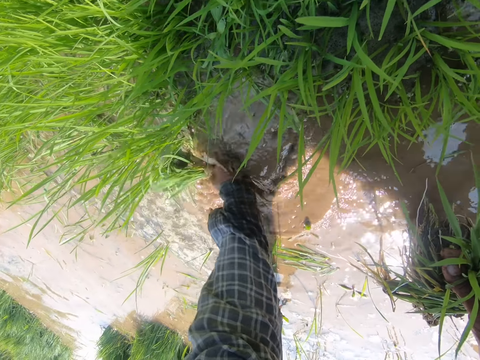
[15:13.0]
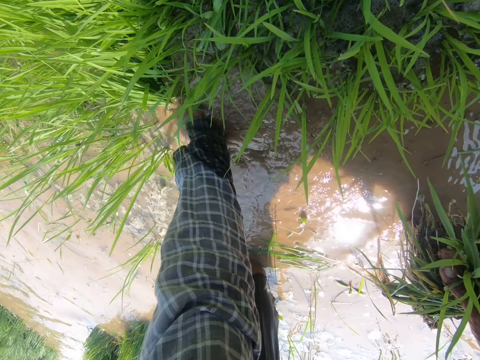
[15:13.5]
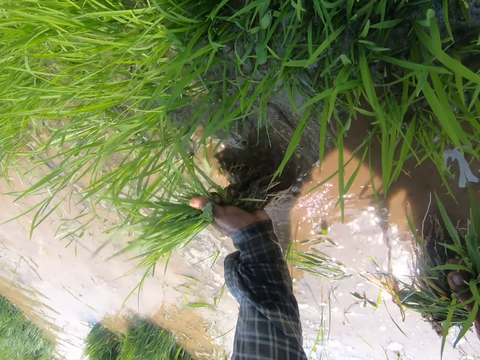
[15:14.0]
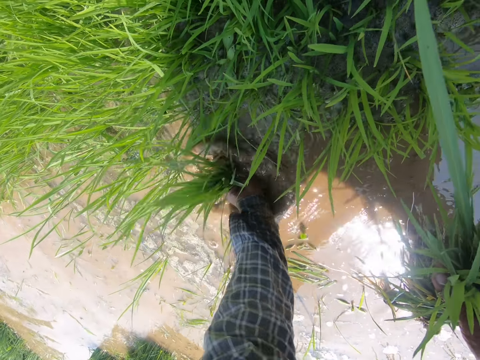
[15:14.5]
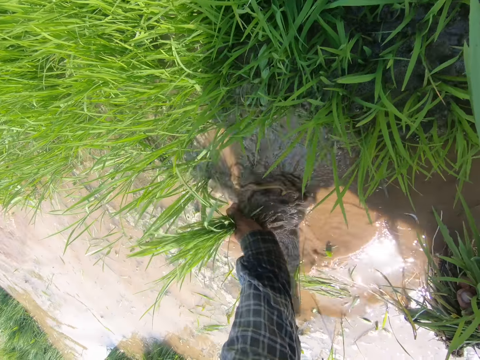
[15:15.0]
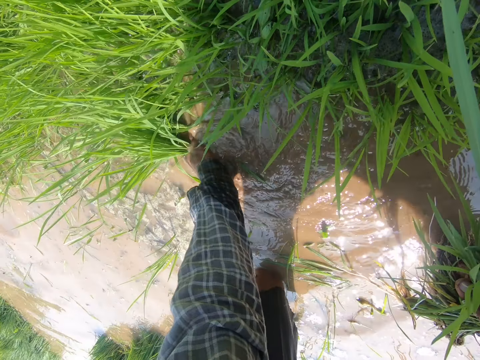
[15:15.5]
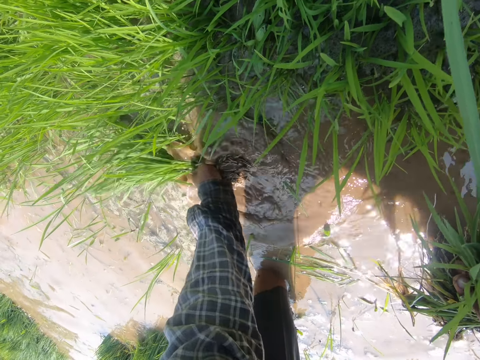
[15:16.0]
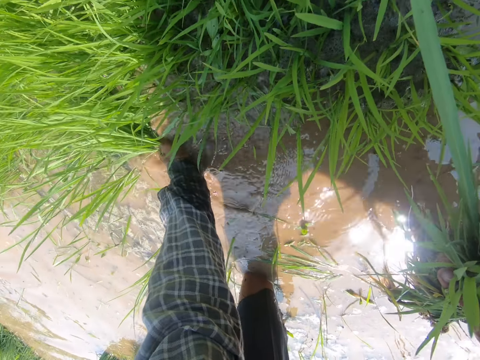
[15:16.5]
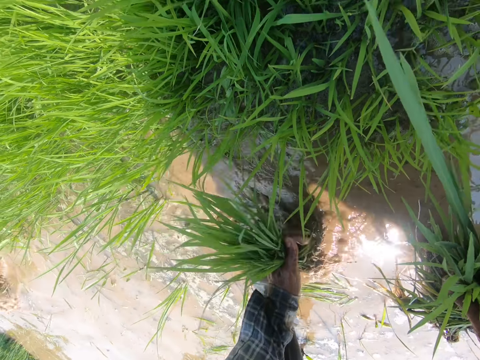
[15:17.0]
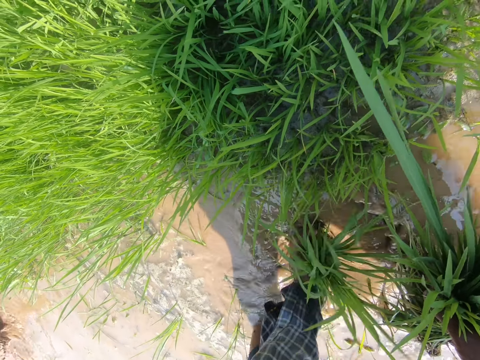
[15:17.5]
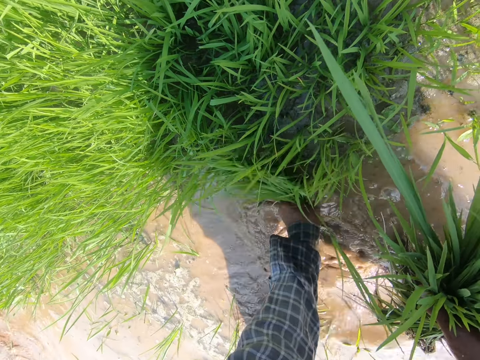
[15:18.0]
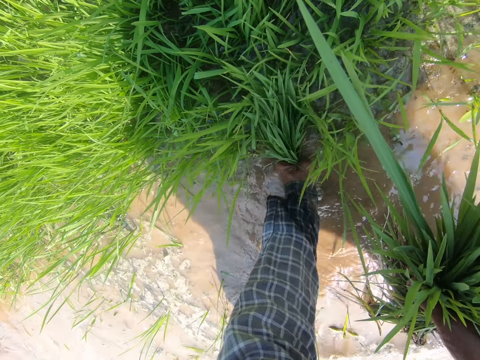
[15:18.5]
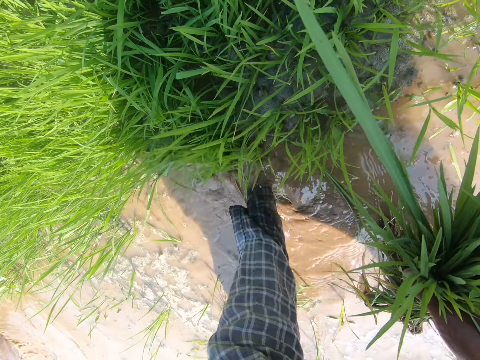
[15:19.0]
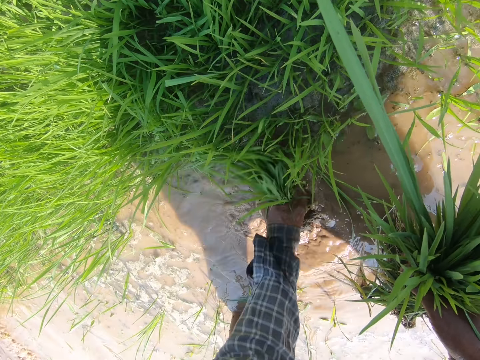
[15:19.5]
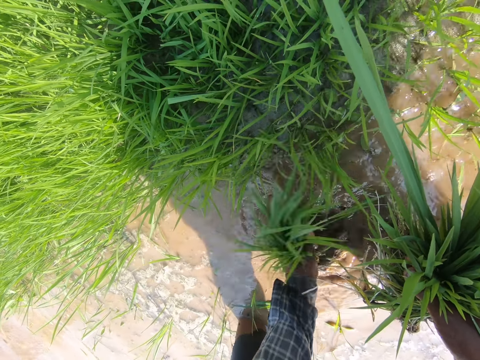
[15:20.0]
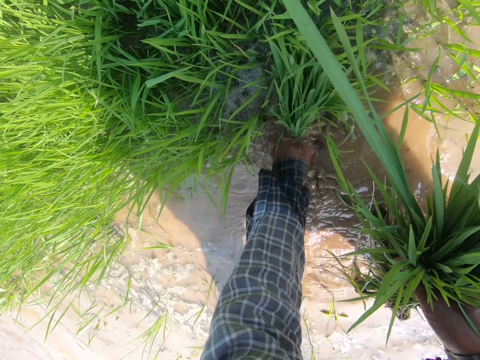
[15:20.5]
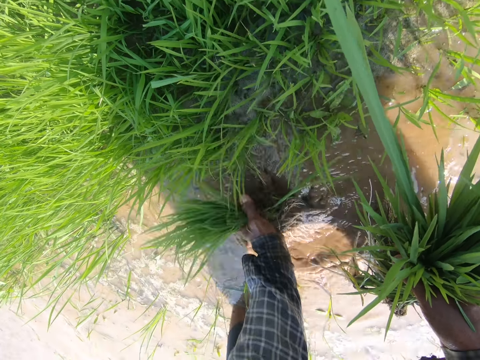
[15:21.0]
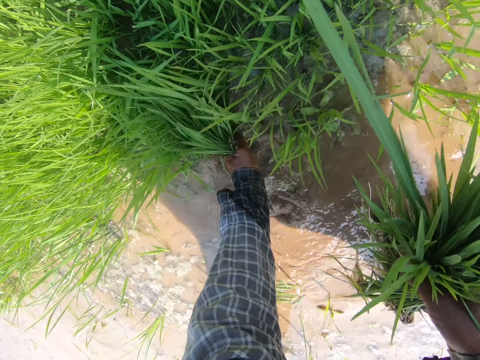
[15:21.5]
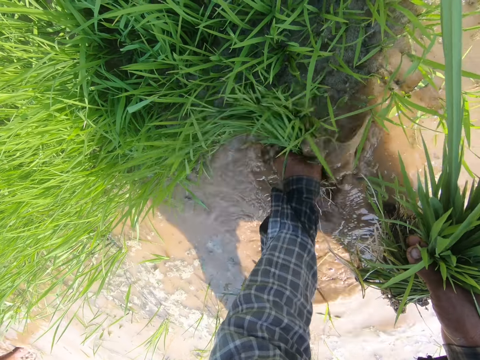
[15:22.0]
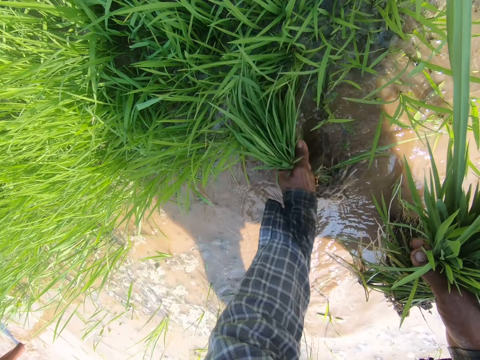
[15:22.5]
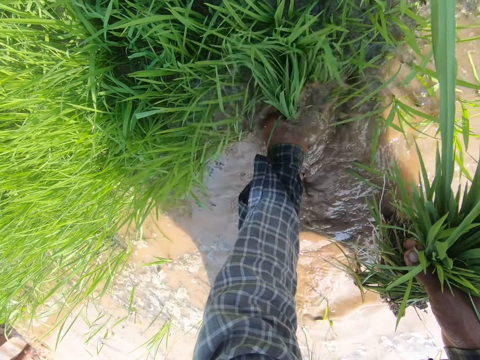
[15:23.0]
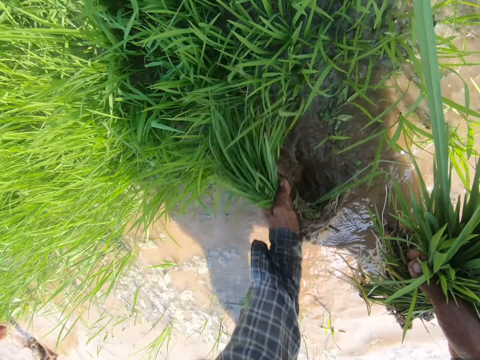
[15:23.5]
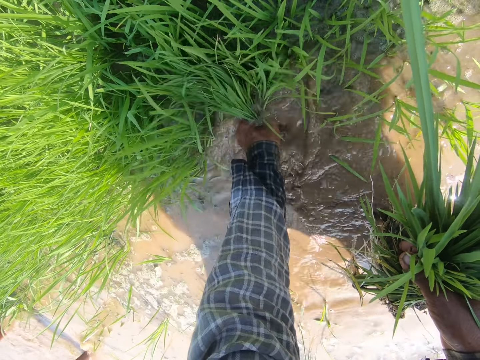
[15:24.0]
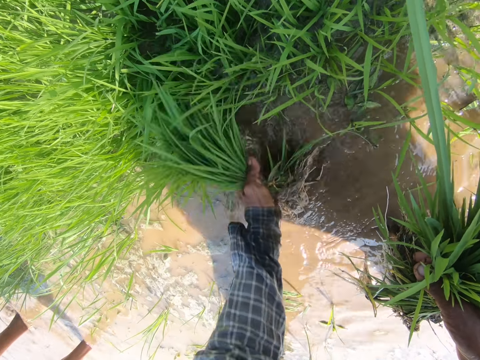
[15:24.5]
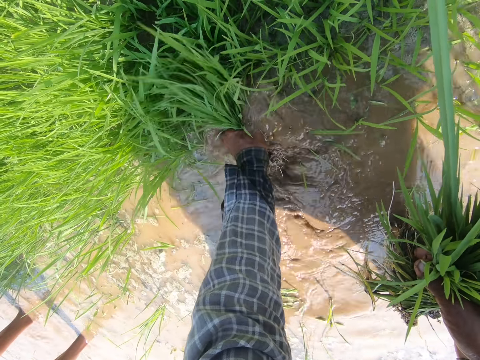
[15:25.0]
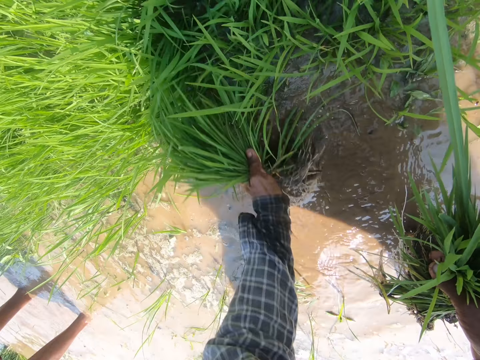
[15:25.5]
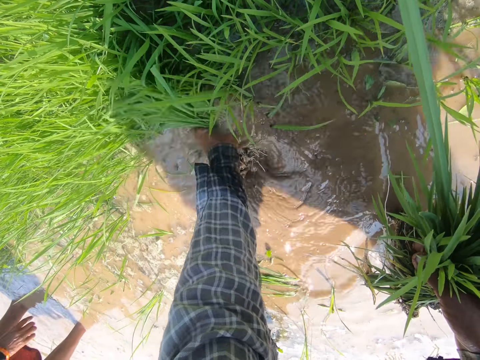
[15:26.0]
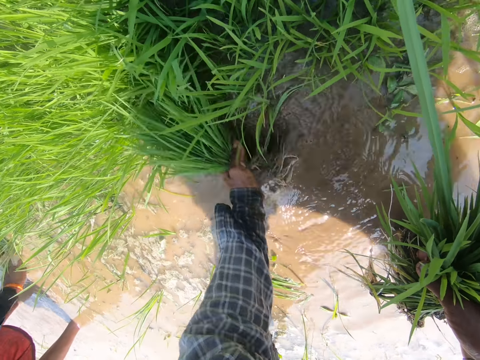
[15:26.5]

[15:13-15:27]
The camera wearer dips the grass in her left hand in the water. She plucks grass from the water with her left hand. She dips the grass in her left hand in the water. She shakes the aquatic grass in the water. She plucks grass from the water with her left hand.

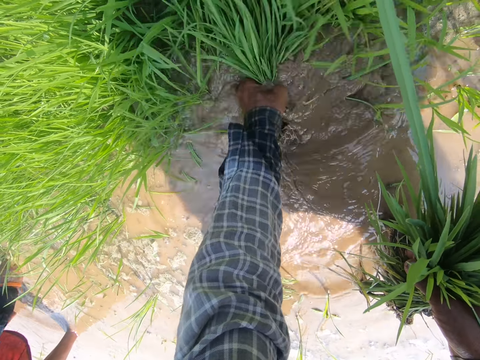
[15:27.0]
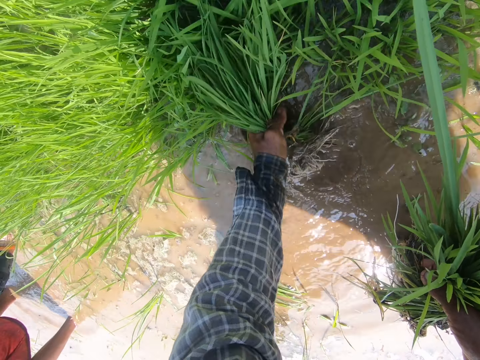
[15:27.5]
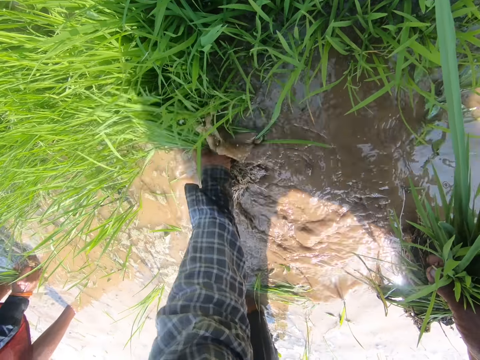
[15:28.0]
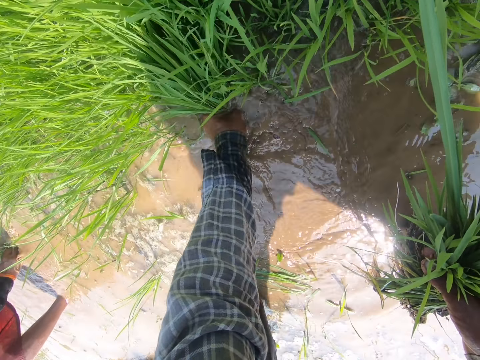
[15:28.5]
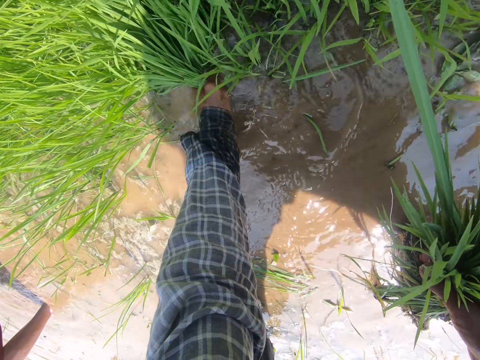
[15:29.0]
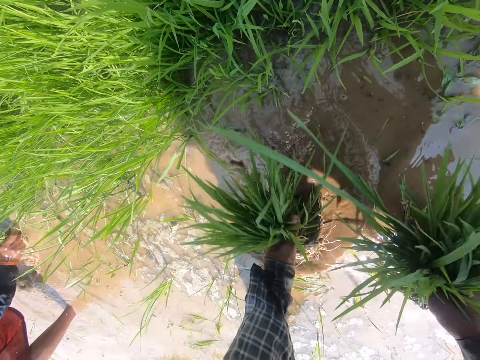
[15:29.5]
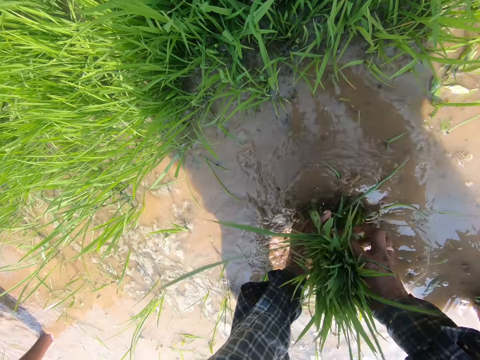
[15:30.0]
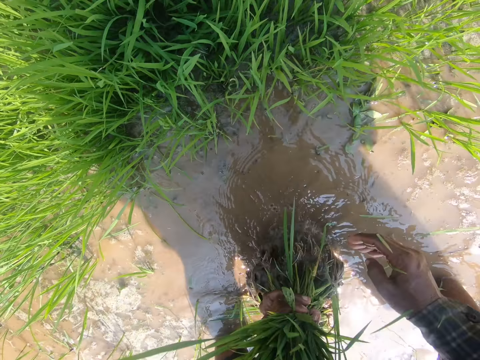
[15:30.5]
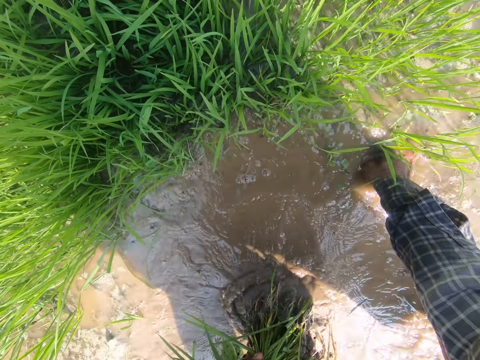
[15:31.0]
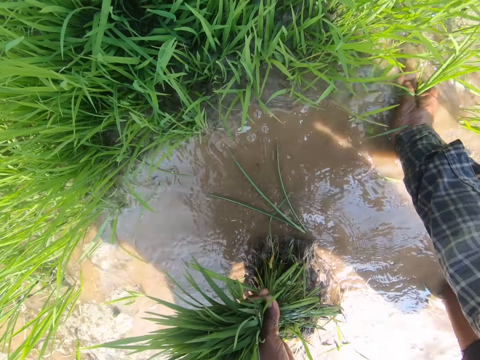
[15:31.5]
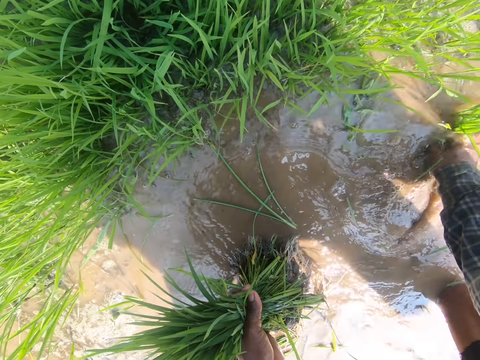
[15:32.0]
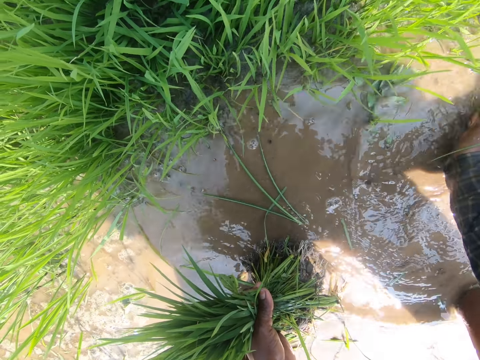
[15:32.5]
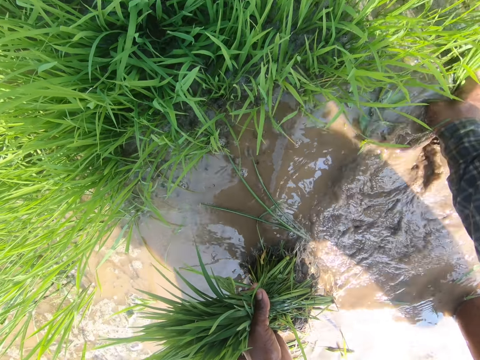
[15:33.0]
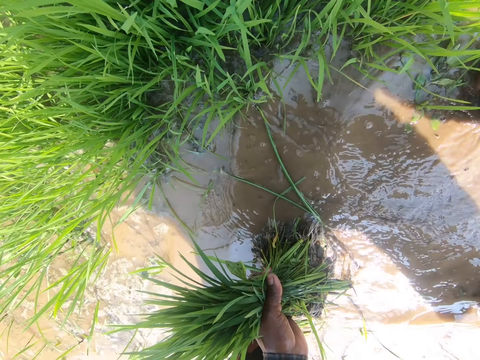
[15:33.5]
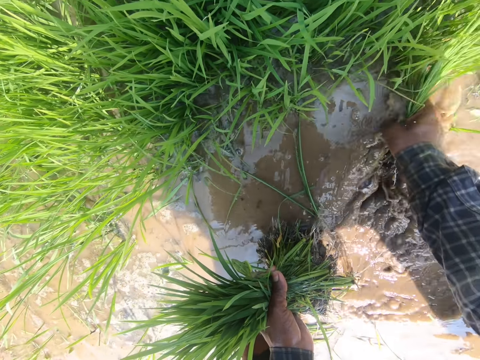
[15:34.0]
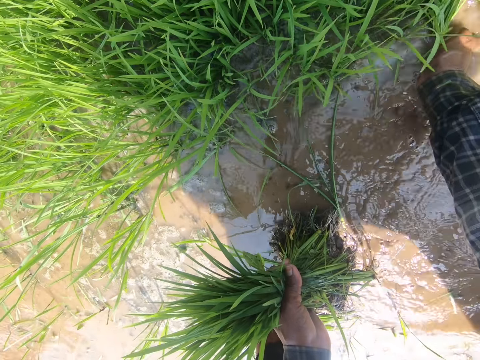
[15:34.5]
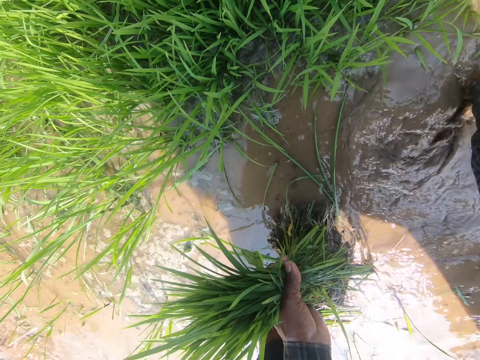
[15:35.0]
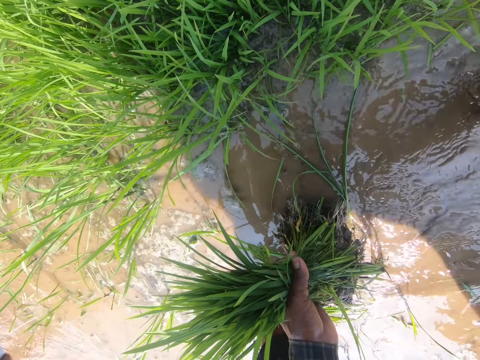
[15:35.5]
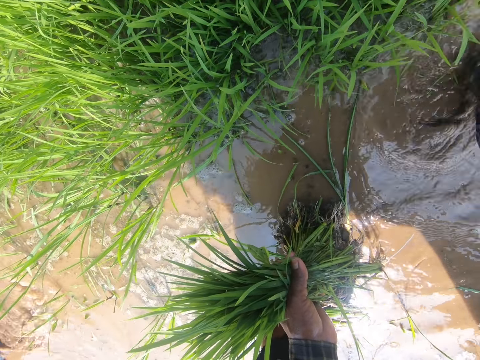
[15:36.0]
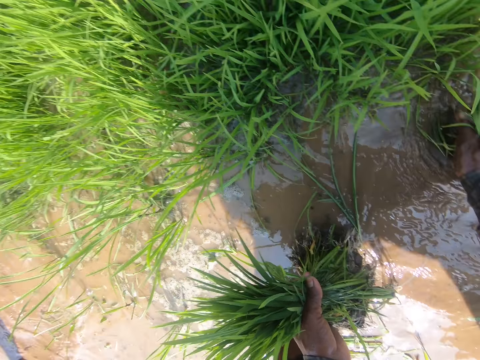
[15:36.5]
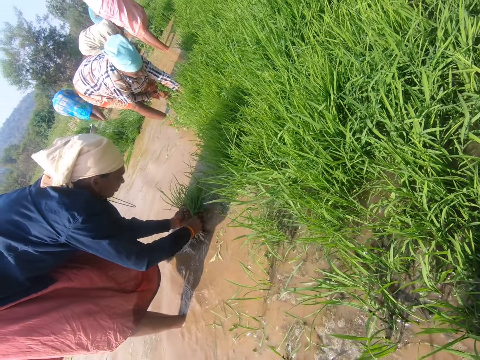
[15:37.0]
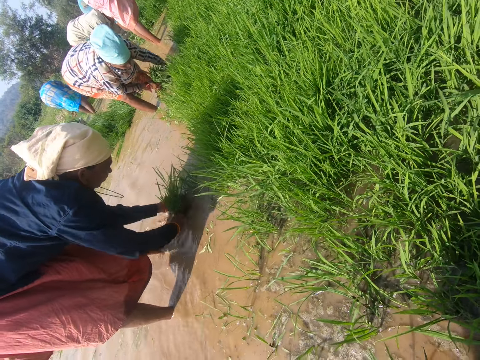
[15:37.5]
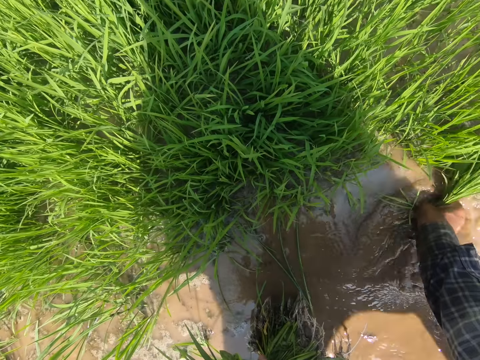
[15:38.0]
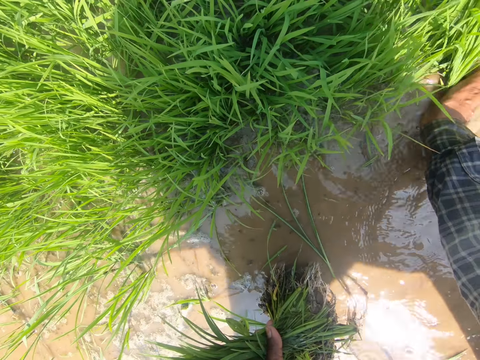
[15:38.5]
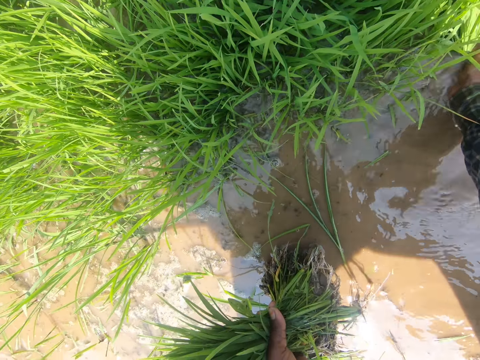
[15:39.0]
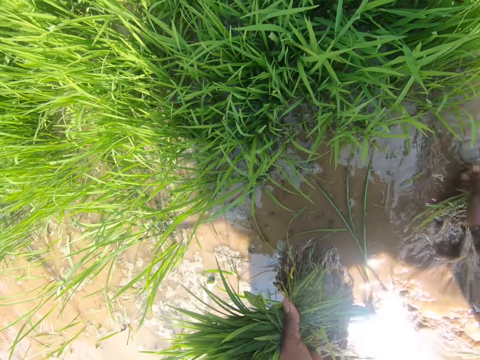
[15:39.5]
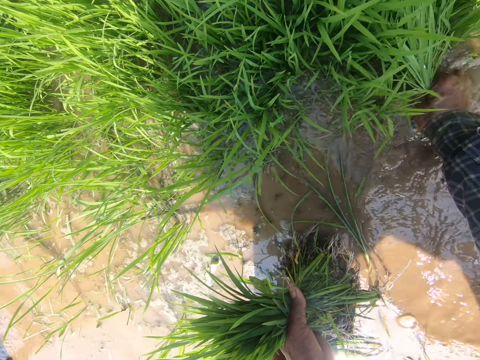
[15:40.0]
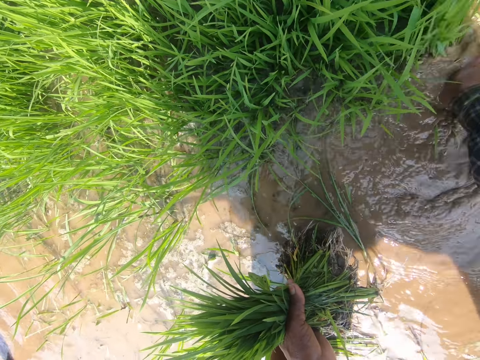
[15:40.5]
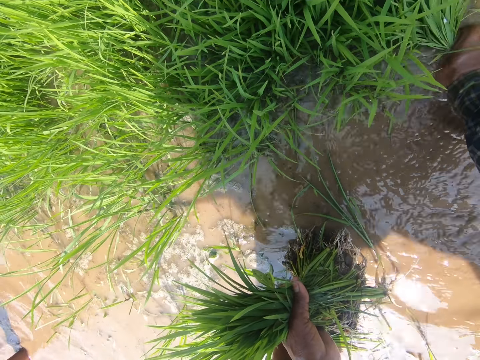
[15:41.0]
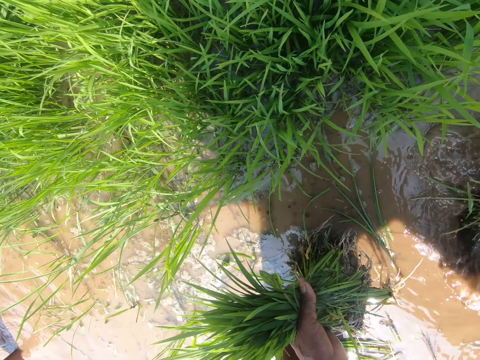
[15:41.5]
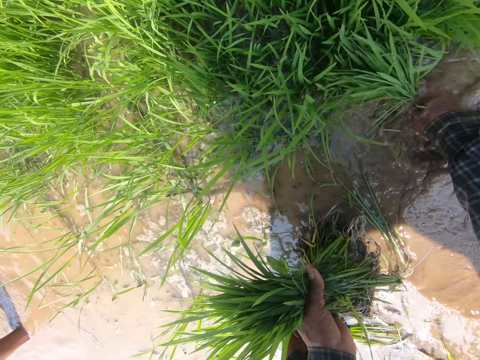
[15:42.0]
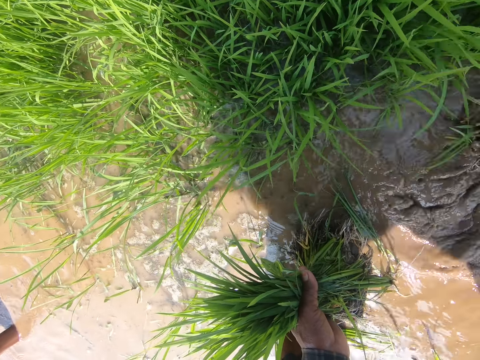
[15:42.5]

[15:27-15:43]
The camera wearer transfers the grass in her right hand to her left hand. She holds the aquatic grass together. She dips the grass in the water. She plucks grass from the water with her right hand. She talks to the group. She looks at a person. She plucks grass from the water with her right hand.
